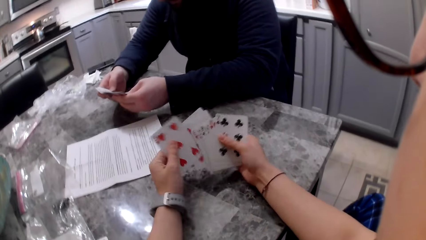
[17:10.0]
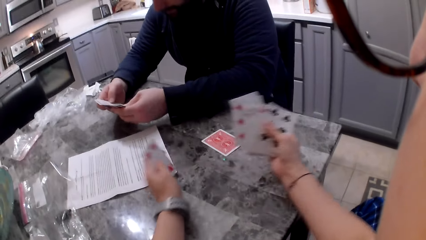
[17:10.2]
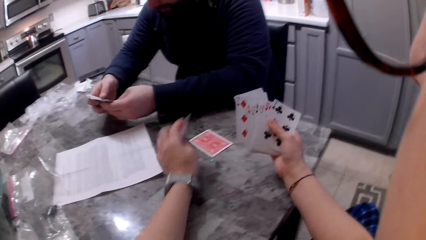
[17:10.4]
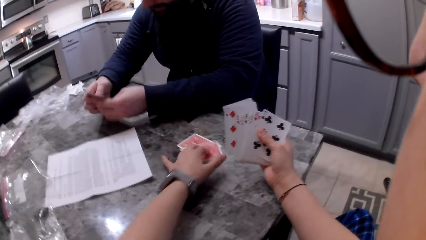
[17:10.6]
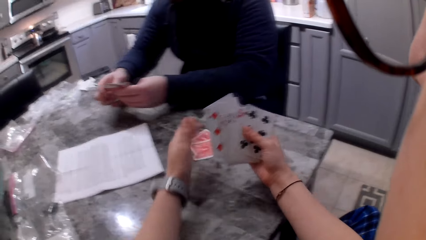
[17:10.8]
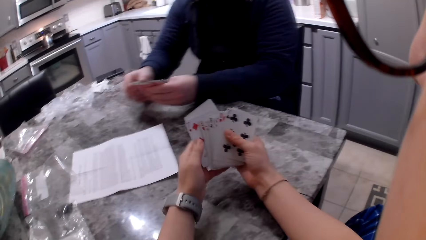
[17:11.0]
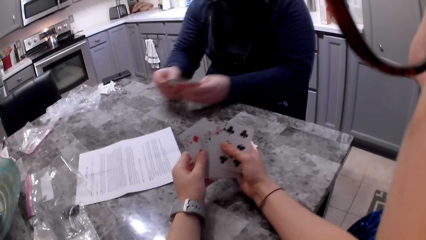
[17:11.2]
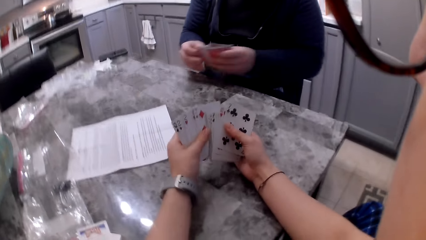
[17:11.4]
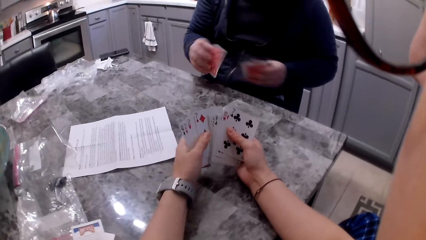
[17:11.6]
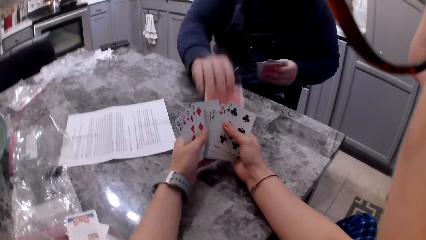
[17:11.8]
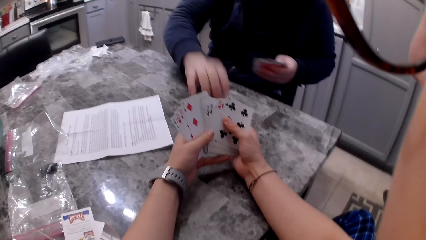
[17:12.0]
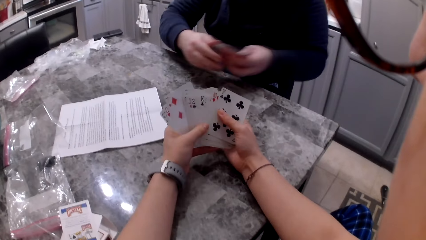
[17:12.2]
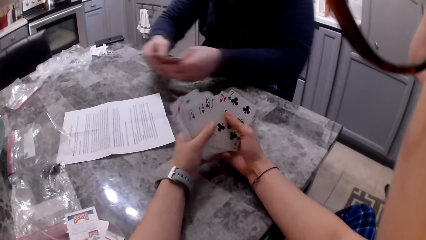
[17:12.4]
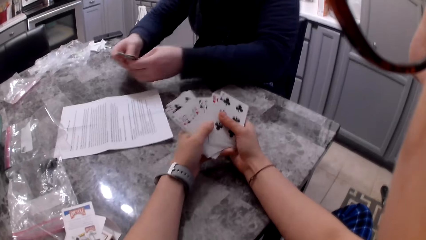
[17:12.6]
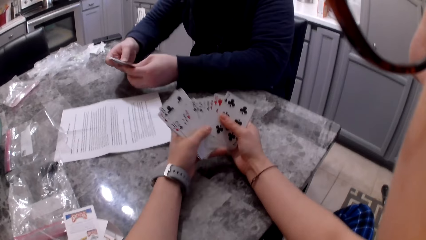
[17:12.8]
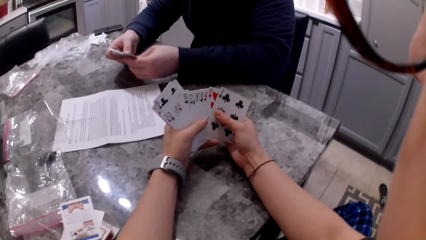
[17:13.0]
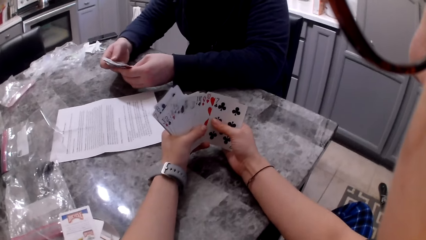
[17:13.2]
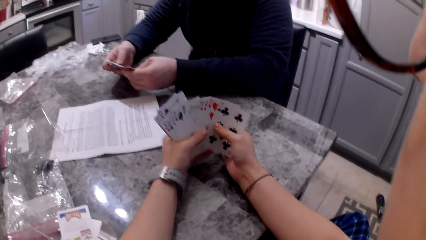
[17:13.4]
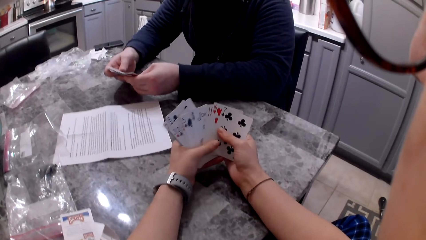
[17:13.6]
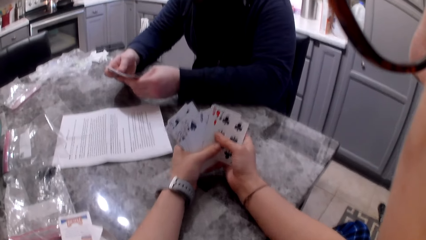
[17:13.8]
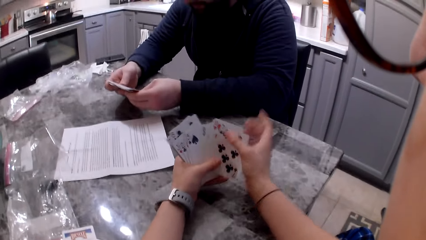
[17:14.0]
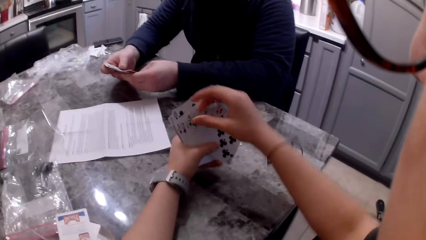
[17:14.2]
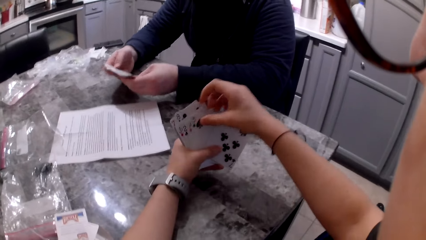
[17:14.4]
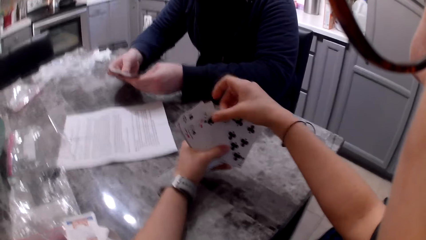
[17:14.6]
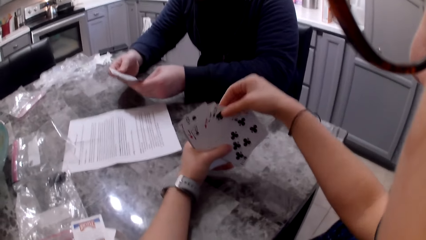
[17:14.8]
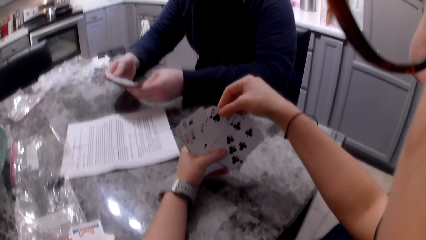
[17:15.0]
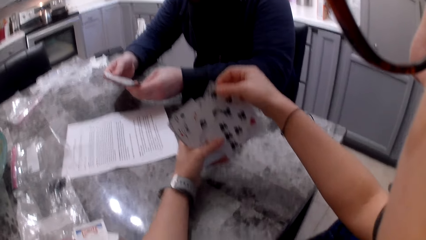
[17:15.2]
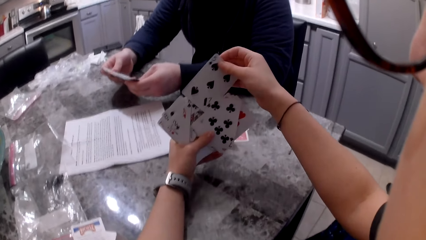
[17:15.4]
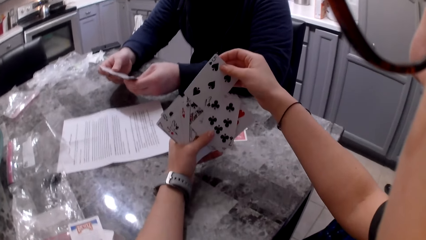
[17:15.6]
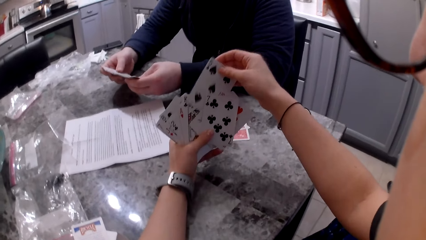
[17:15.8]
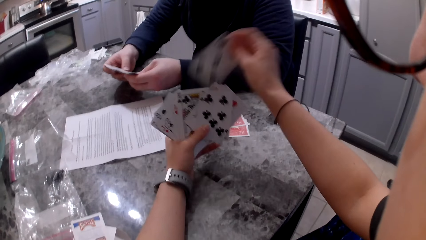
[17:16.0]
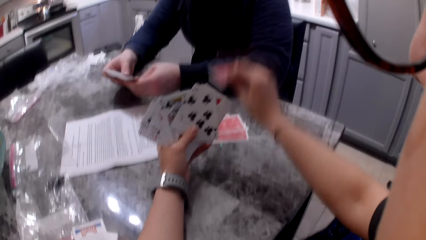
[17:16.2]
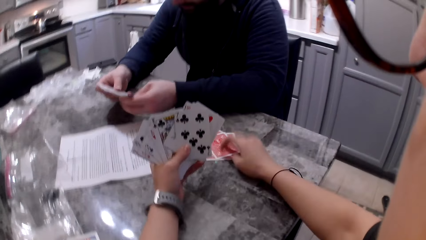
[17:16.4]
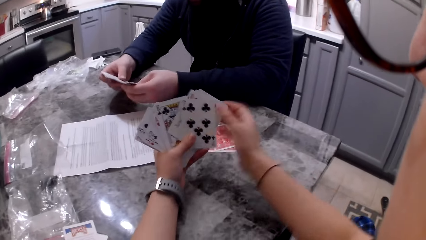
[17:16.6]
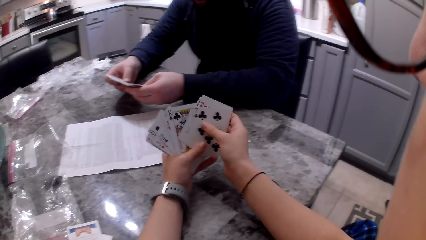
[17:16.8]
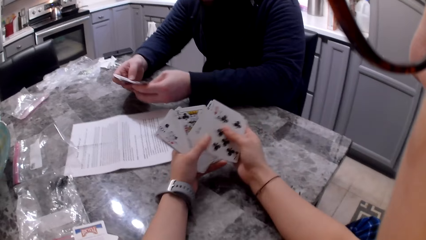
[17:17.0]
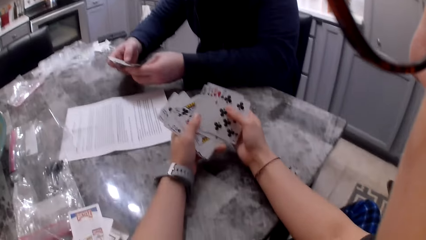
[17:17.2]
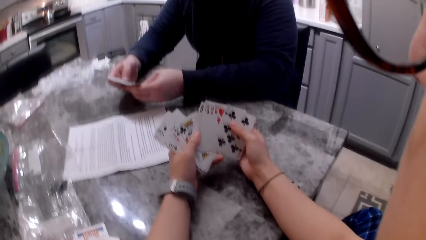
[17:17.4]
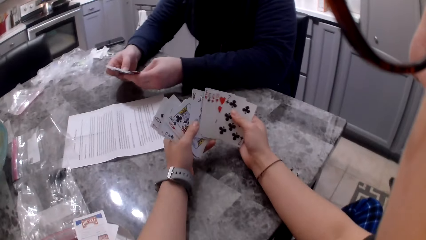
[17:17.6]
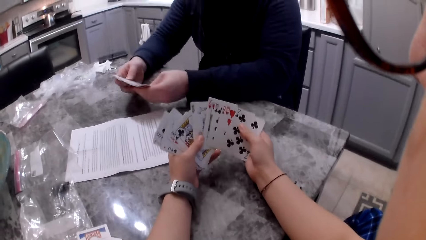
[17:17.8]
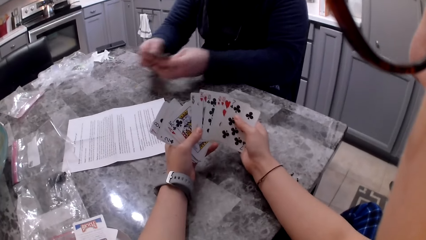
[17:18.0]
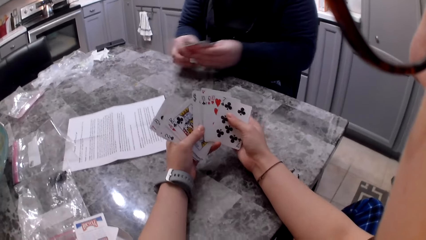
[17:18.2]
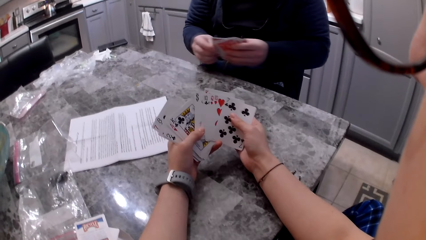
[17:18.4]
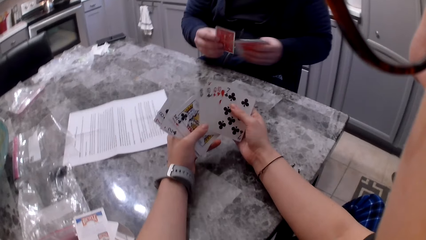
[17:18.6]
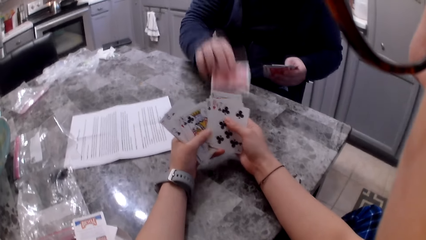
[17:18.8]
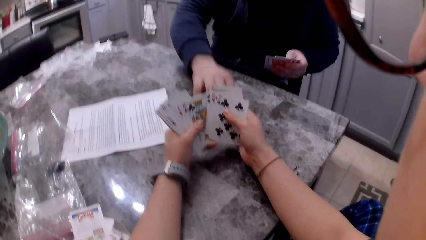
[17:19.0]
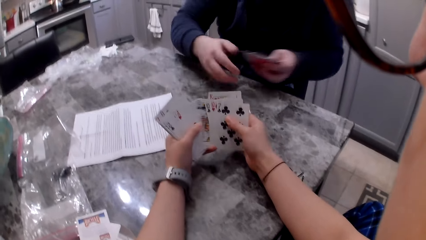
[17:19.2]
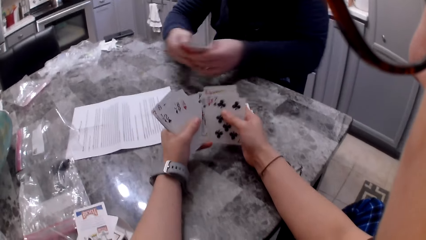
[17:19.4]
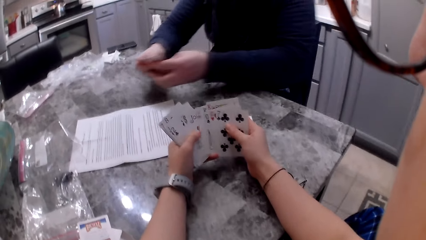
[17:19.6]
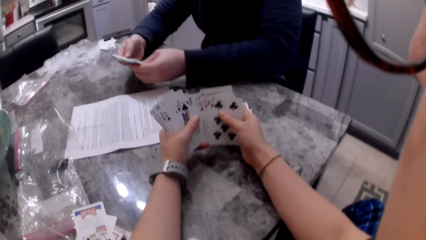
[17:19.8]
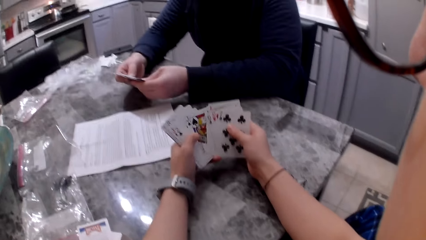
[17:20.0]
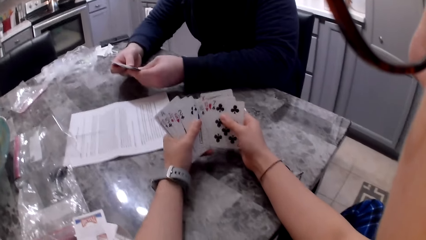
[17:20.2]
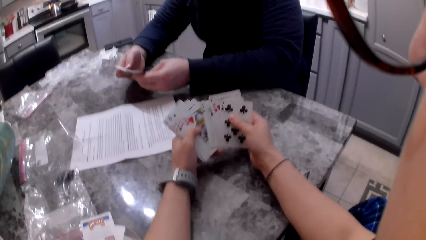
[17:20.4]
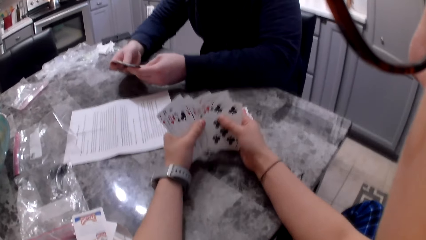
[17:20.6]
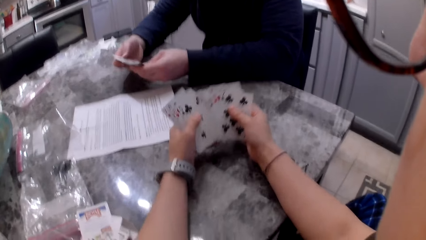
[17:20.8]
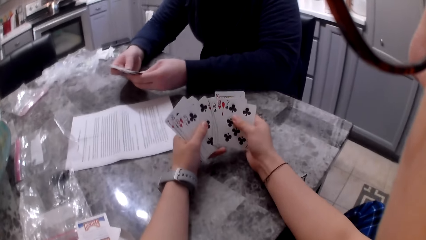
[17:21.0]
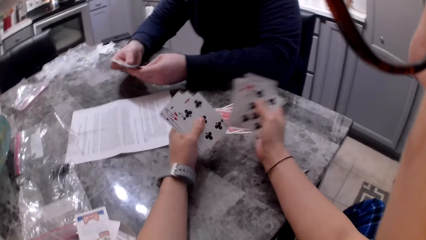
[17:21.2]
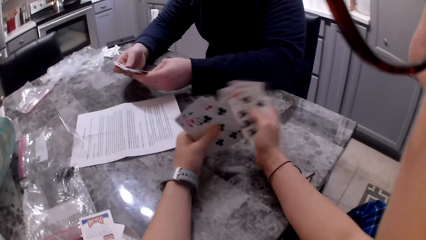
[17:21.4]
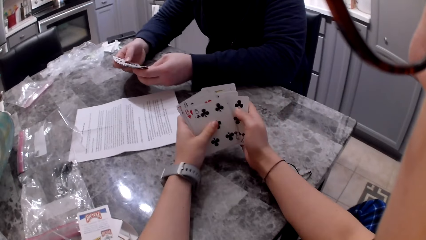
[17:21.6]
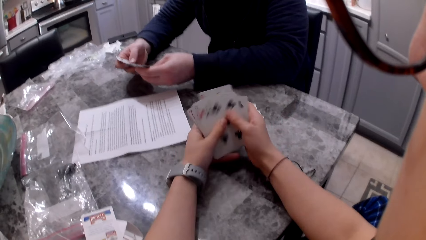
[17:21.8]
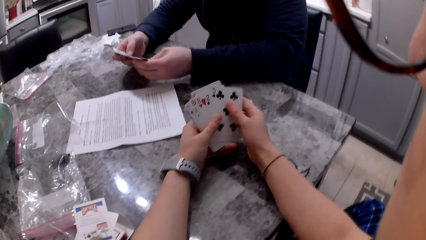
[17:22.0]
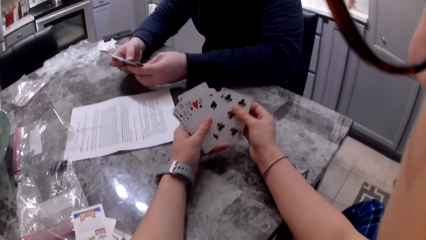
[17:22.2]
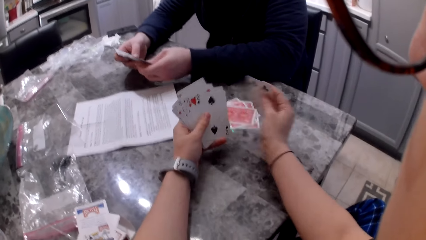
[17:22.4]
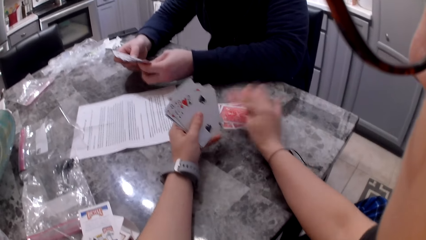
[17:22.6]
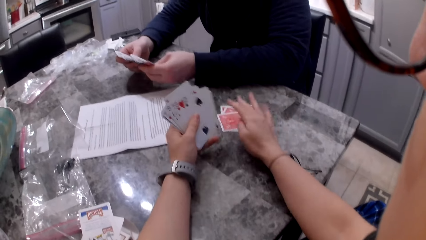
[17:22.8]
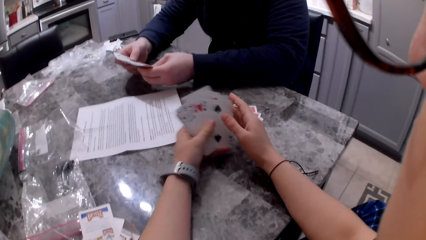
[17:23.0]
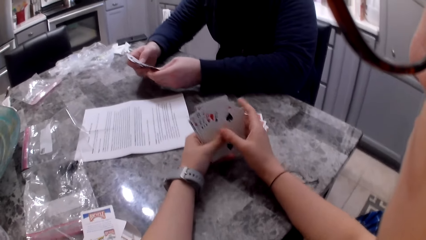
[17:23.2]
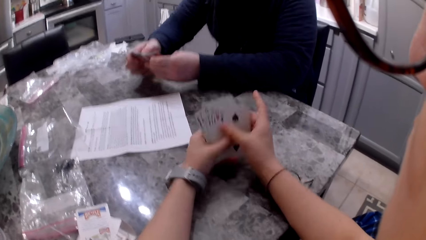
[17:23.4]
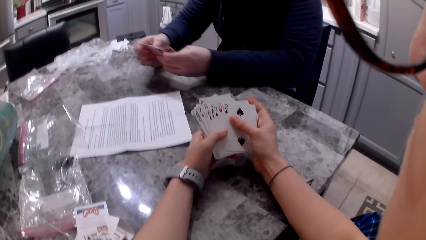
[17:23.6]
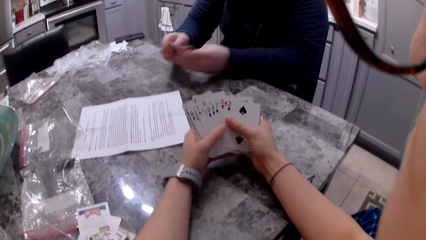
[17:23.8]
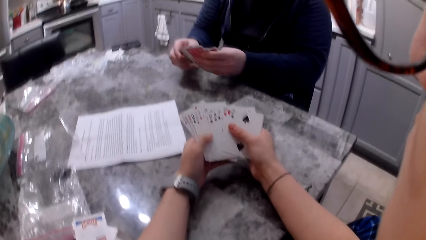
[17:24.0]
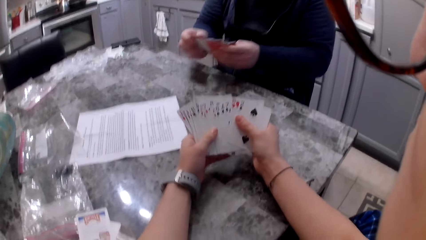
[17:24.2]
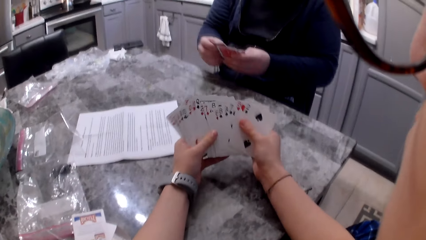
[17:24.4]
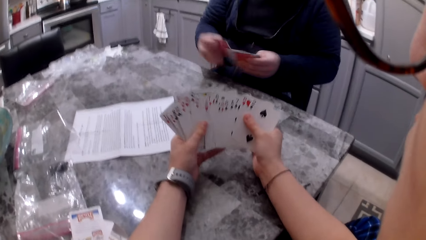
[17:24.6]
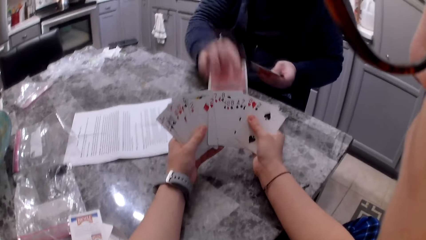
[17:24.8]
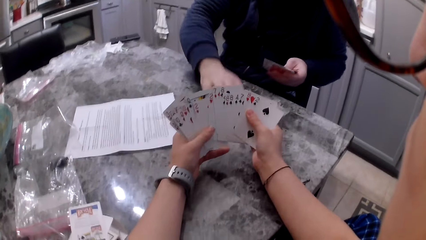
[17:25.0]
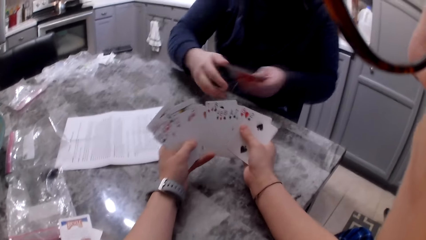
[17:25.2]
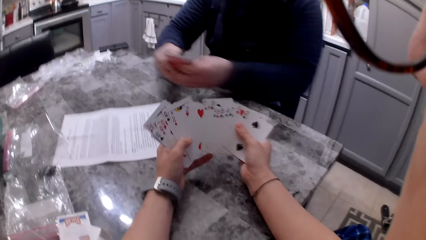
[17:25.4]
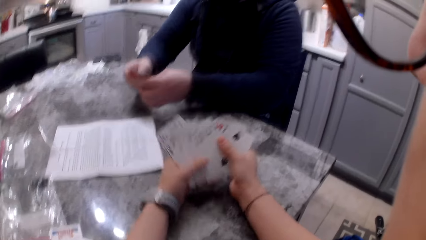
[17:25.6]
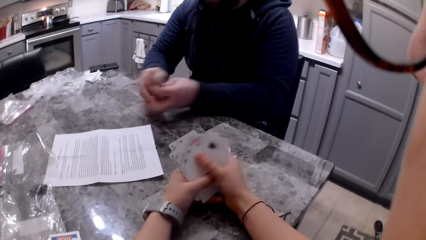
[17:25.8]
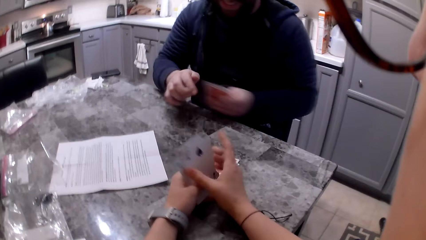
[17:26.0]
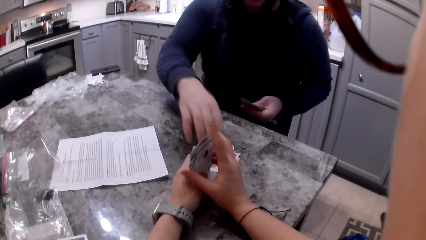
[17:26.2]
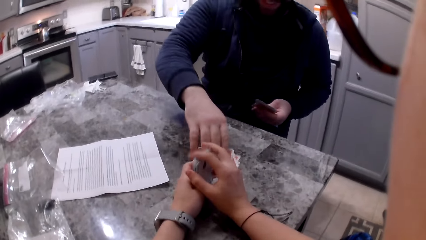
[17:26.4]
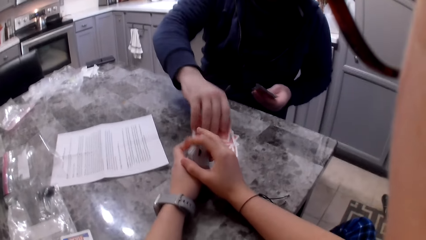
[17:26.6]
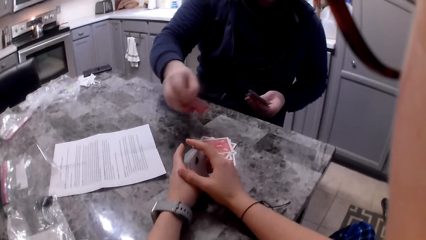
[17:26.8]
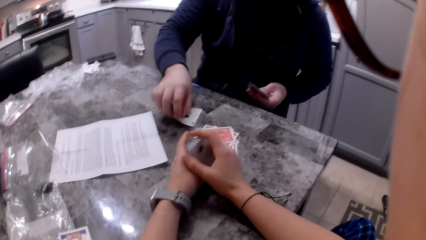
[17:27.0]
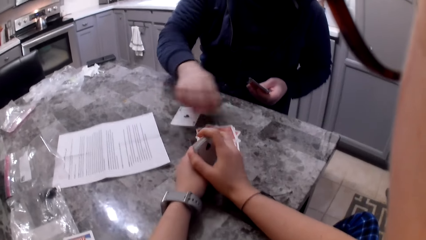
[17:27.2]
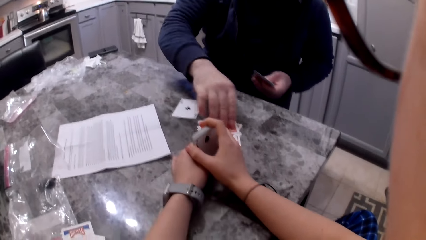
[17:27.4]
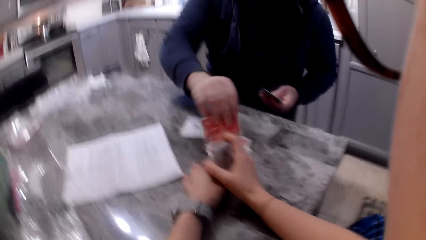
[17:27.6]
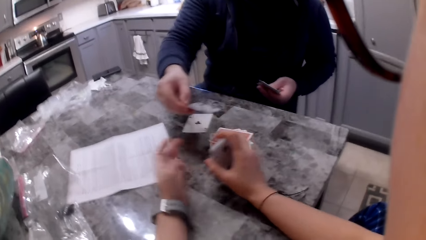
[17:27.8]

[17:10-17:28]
The camera wearer picks up a card with her right hand, drops the card on the counter and shuffles the cards in her hands. A man picks up a card with his right hand, drops the card on the counter and shuffles the cards in his hands. The camera wearer shuffles the cards in her hands. She picks up a card with her right hand, drops the card on the counter and shuffles the cards in her hands. The man shuffles the cards in his hands, picks up a card with his right hand, drops the card on the counter and shuffles the cards in his hands. The camera wearer shuffles the cards in her hands. She picks up a card with her right hand, drops the card on the counter and shuffles the cards in her hands. The man flips a card with his right hand, shuffles the cards in his hands, picks up a card with his right hand, drops the card on the counter and shuffles the cards in his hands. The camera wearer aligns the cards in her hands. The man flips a card on the table with his right hand. The camera wearer aligns the cards on the table. The man flips a card with his right hand.
